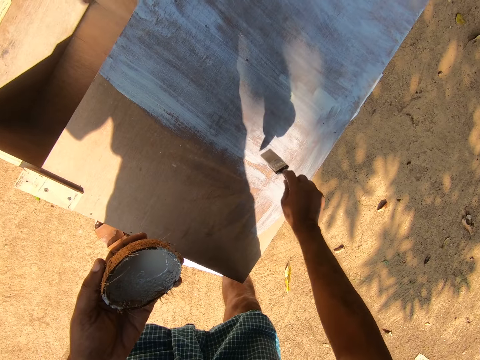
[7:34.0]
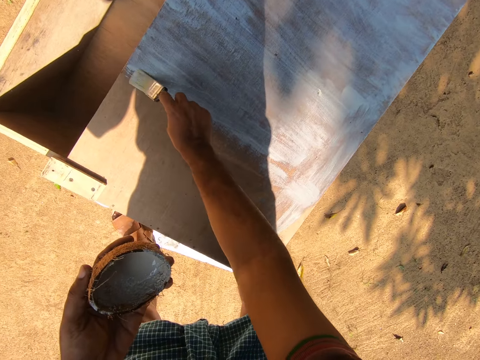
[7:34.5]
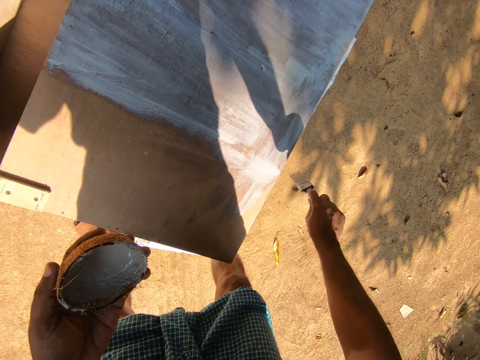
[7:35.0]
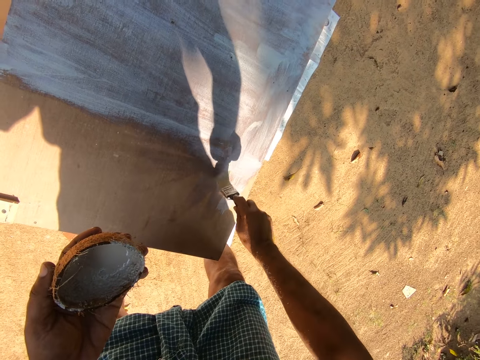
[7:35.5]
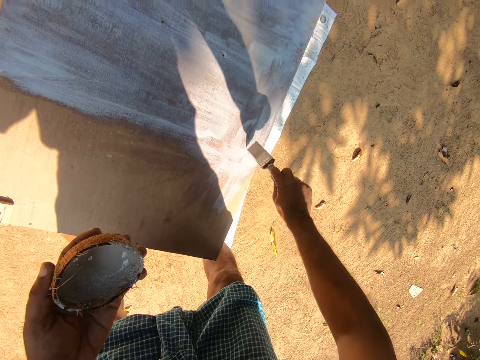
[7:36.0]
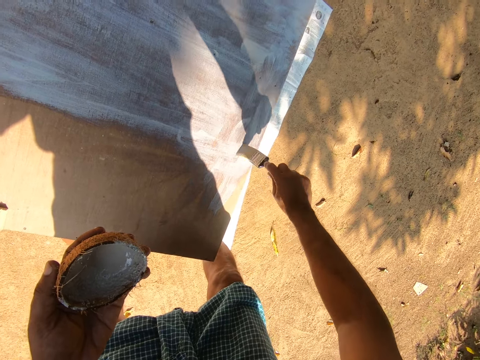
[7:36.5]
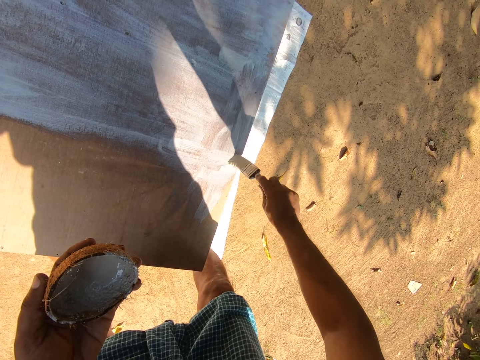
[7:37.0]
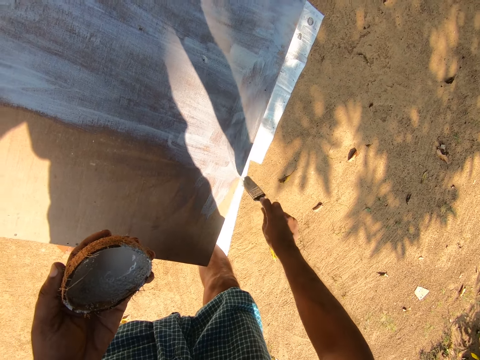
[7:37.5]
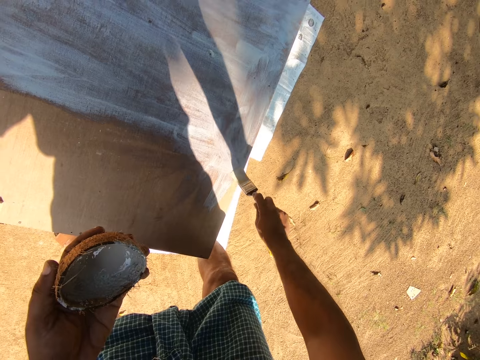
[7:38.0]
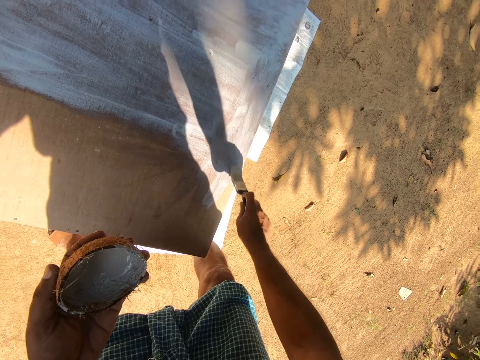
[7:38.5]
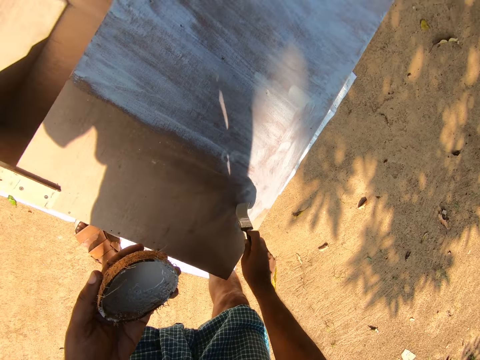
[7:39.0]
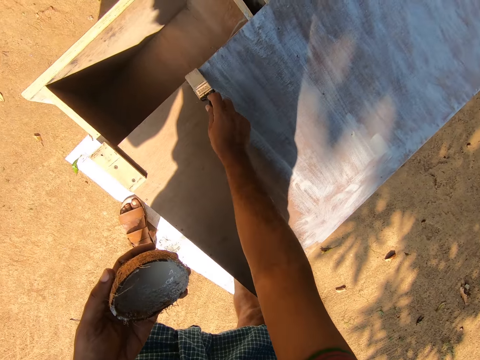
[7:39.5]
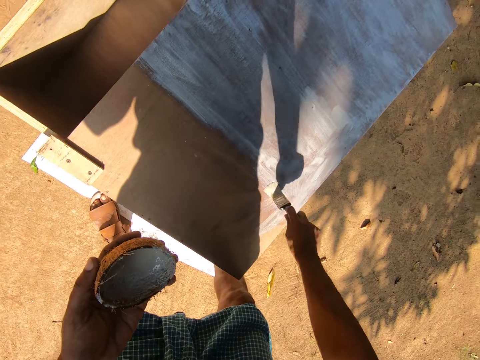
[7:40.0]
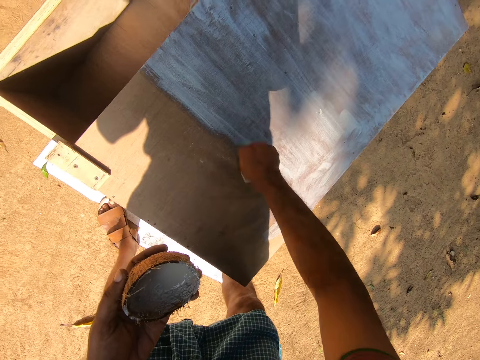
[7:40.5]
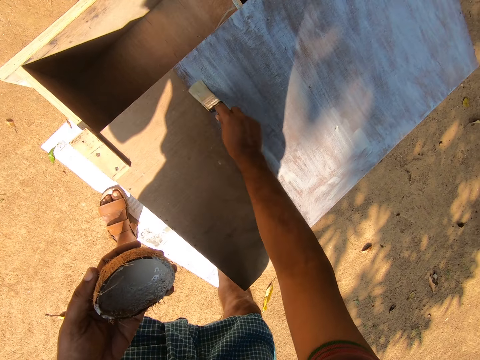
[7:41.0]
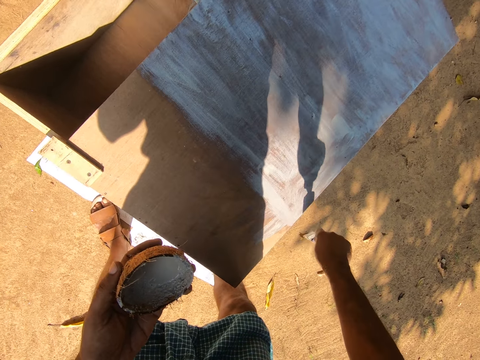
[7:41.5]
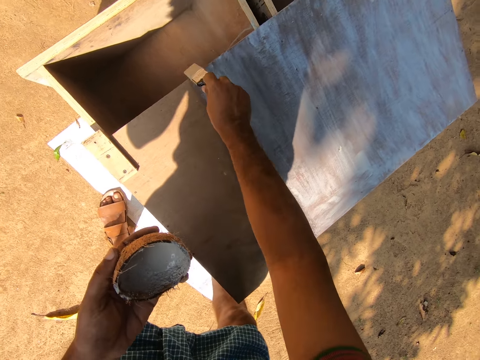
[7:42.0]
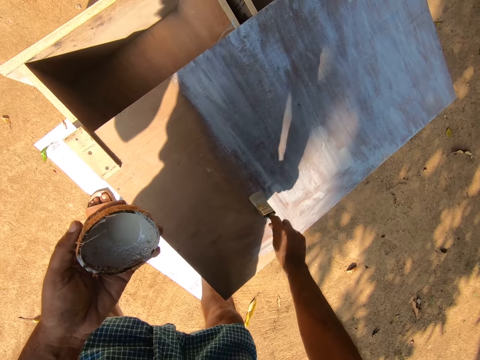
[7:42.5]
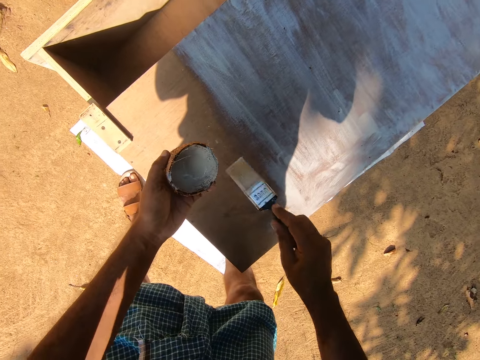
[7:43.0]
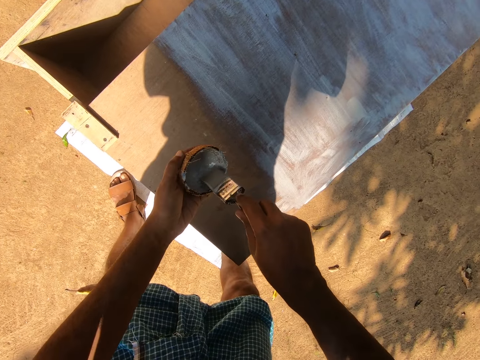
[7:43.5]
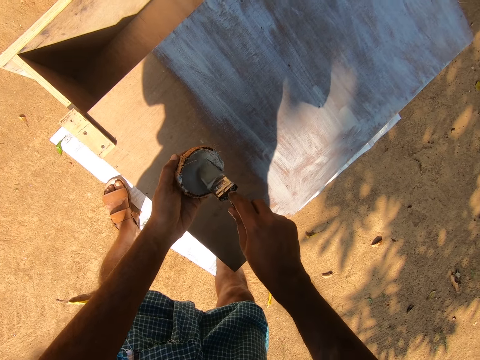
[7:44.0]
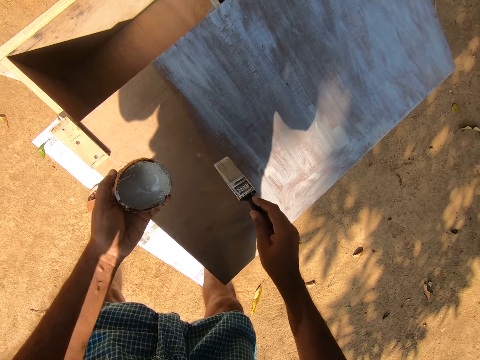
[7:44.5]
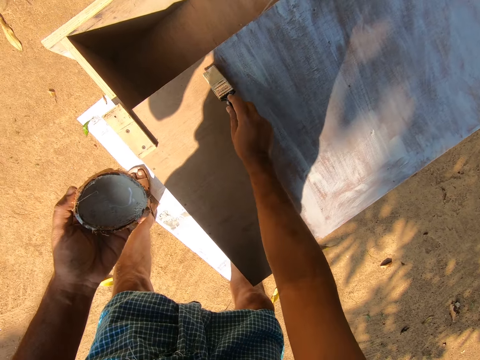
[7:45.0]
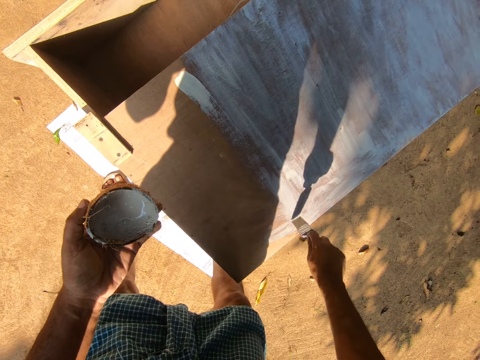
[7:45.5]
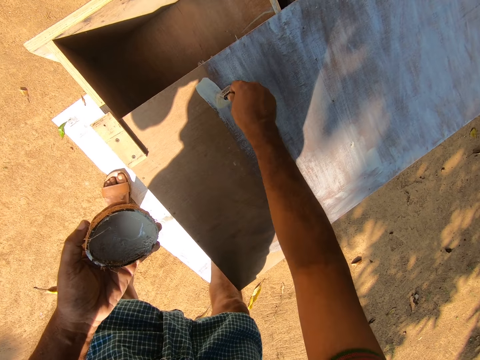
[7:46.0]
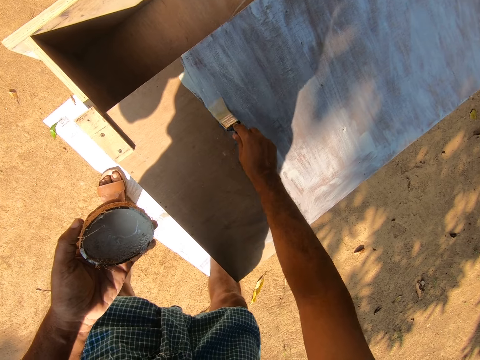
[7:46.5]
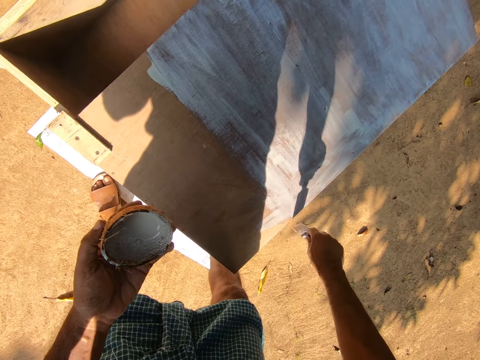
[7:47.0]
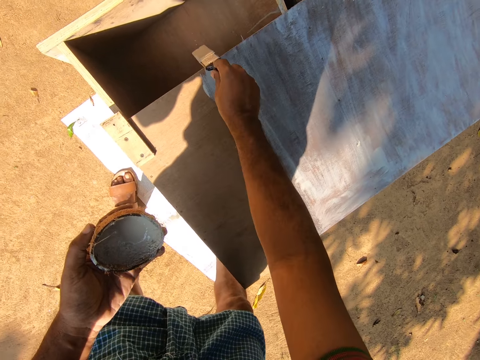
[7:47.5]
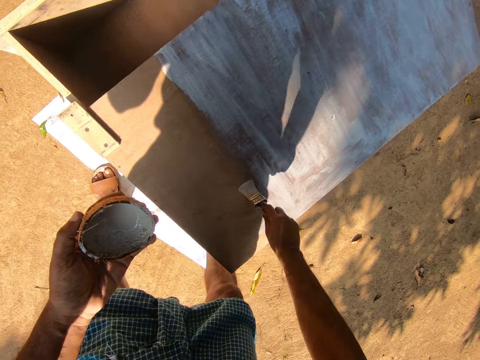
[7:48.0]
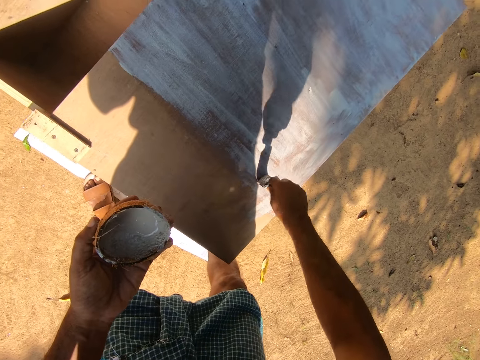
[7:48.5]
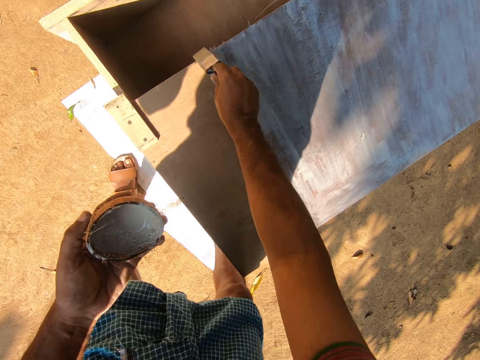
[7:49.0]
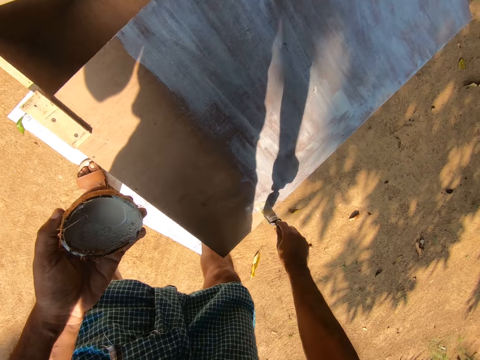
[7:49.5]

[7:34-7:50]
The camera wearer dips the paint brush in the paint. They paint the topmost part of the drawer with the paint brush.

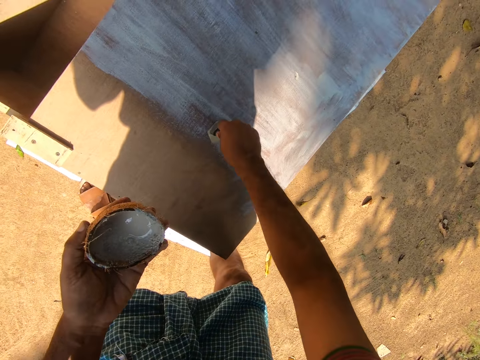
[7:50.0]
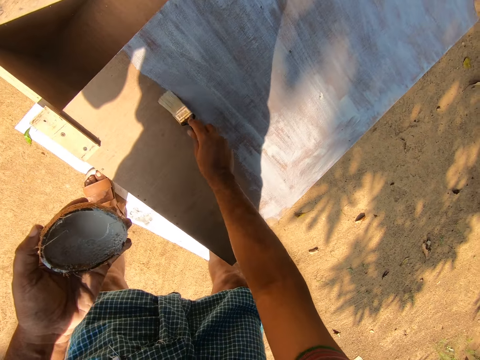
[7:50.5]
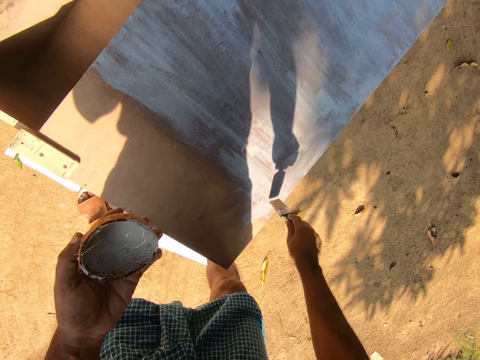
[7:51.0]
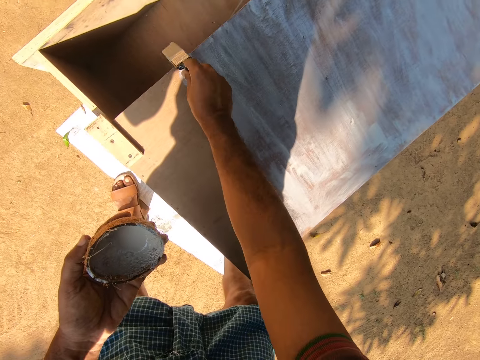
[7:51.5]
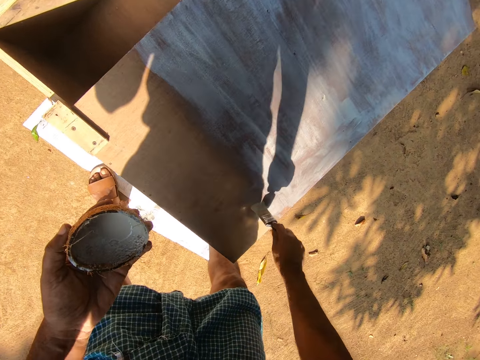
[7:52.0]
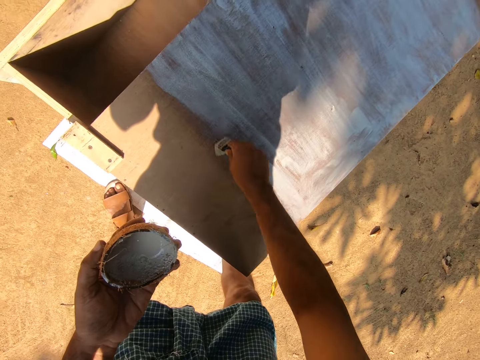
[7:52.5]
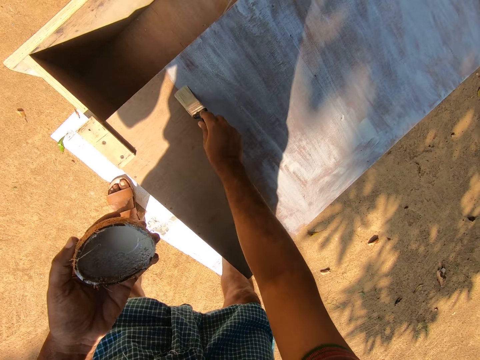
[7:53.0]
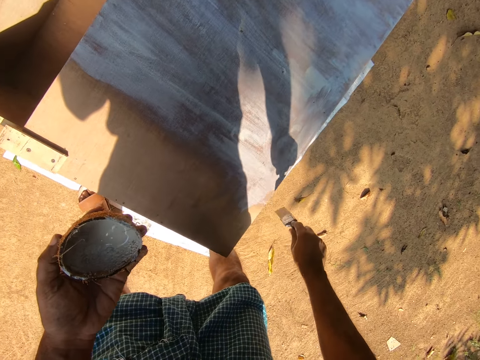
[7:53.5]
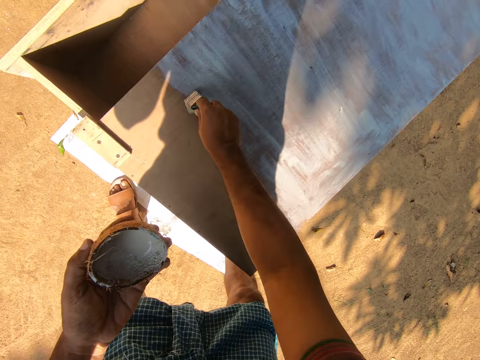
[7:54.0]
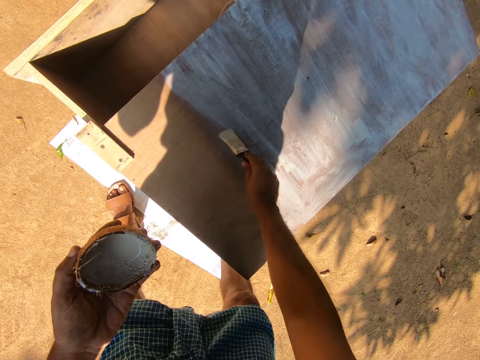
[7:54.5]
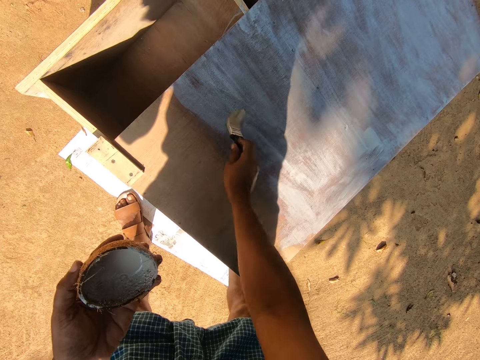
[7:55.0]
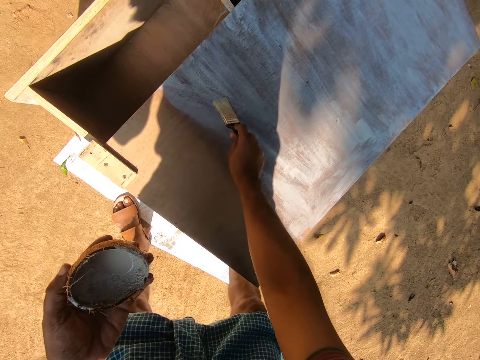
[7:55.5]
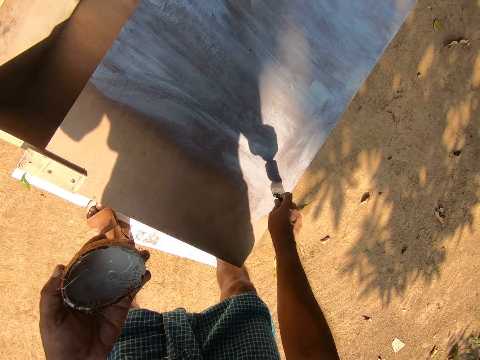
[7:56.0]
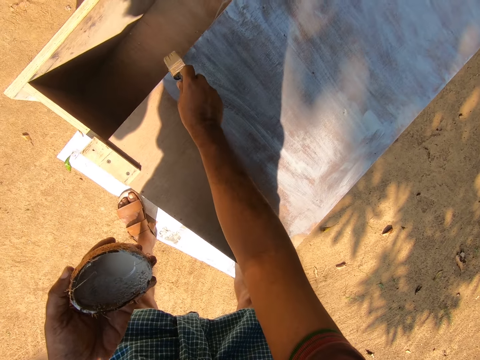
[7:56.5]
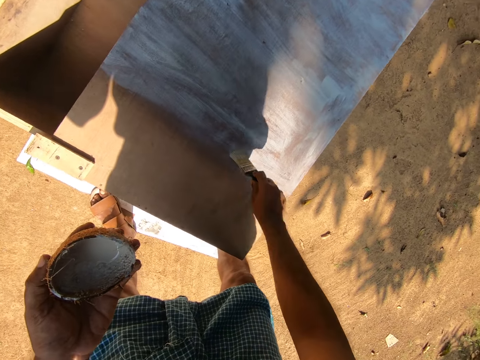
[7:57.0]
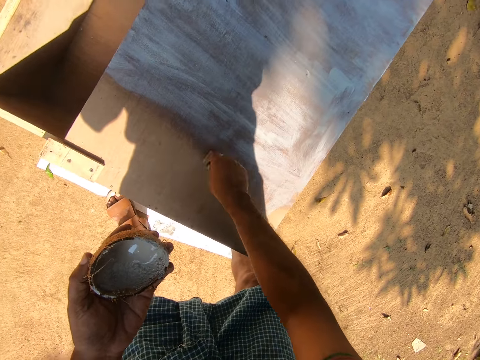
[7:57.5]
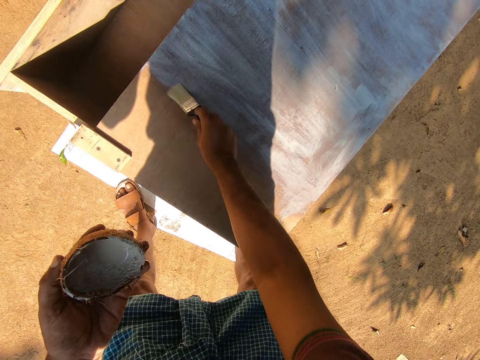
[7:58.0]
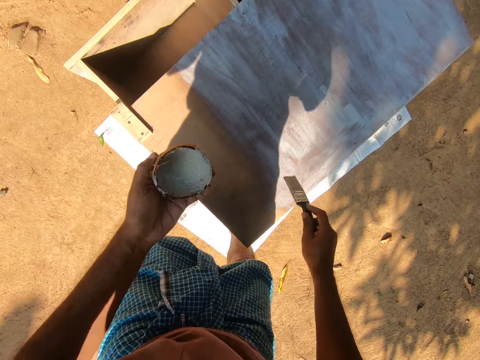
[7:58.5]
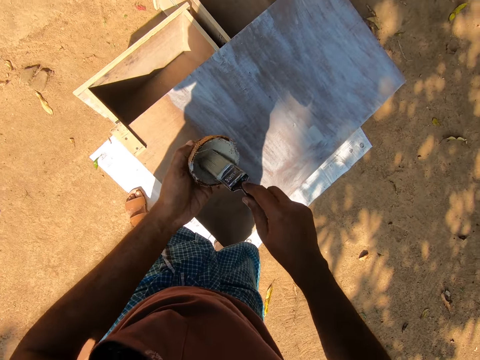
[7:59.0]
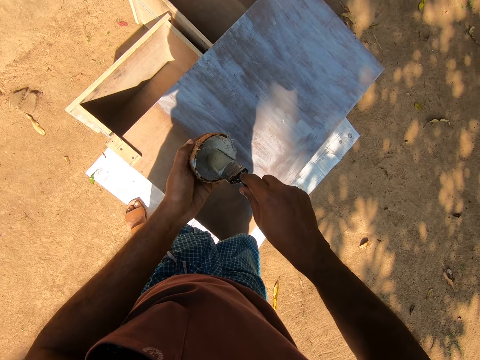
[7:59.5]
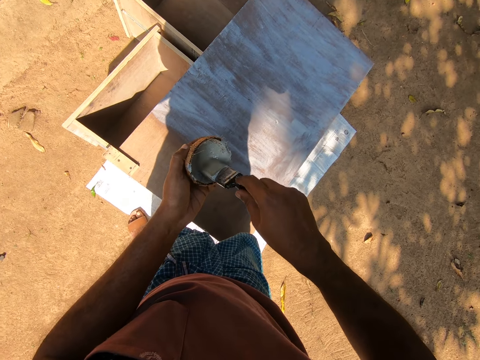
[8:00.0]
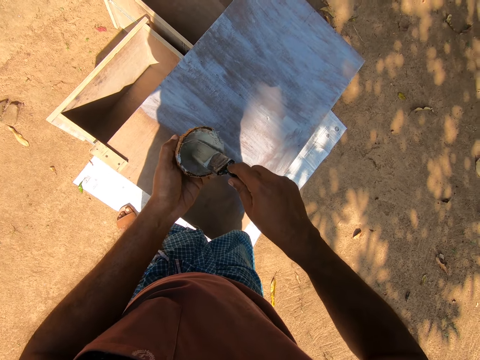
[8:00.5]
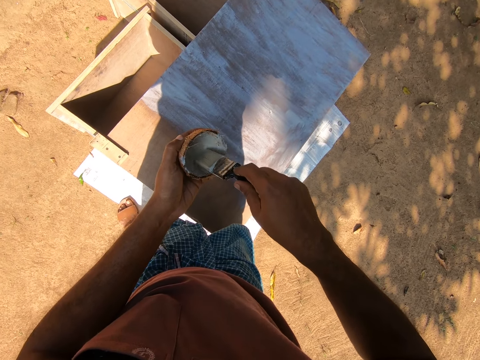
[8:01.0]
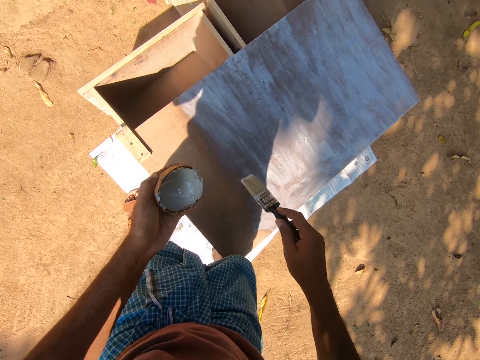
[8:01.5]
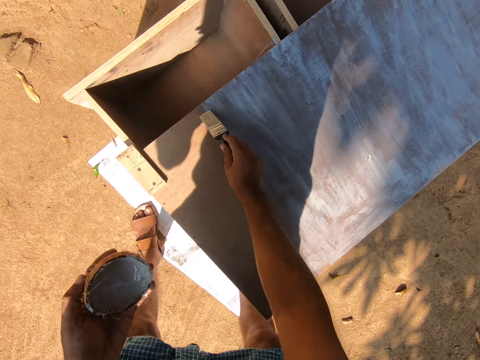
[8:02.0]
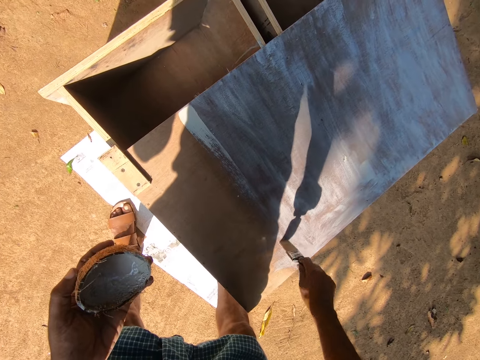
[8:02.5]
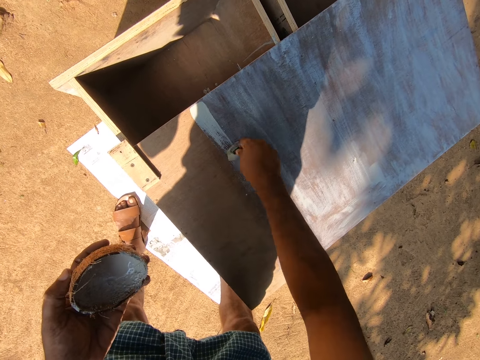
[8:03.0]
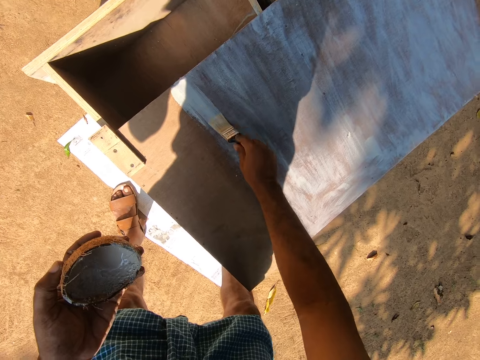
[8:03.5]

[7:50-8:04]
The camera wearer stands up. They dip the paint brush in the paint. They bend towards the drawer. They paint the topmost part of the drawer with the paint brush.
